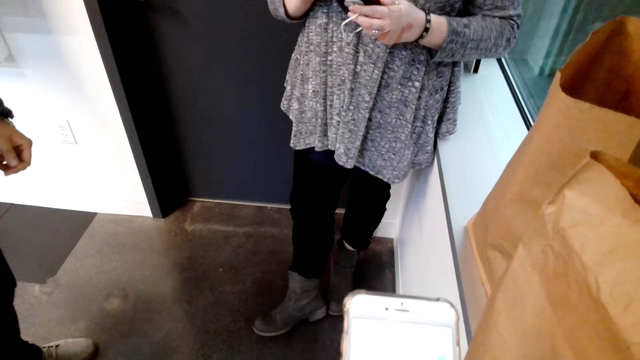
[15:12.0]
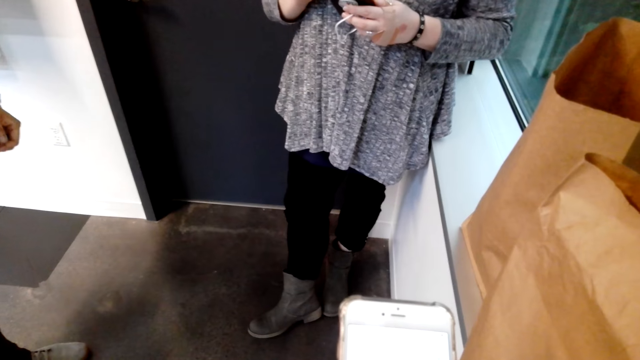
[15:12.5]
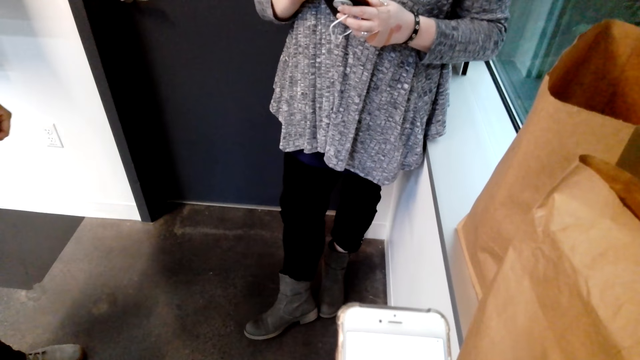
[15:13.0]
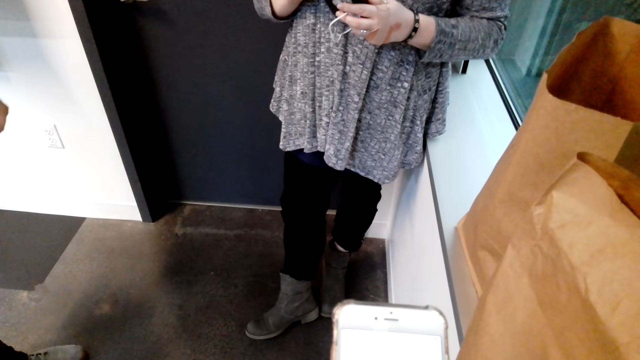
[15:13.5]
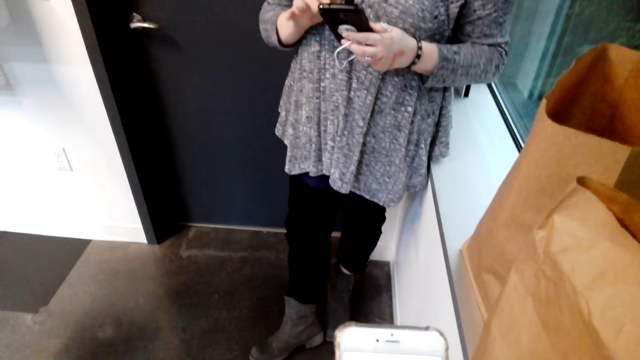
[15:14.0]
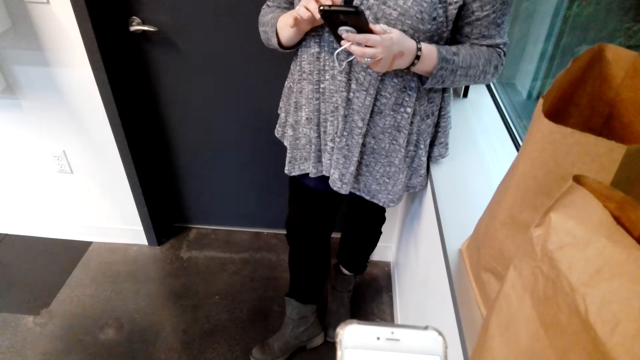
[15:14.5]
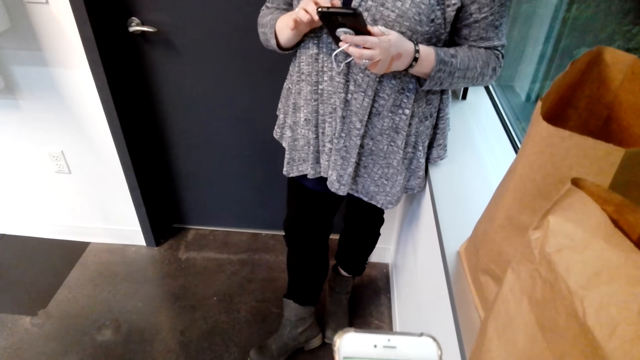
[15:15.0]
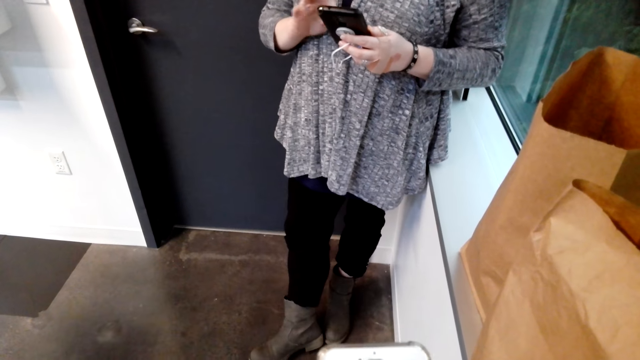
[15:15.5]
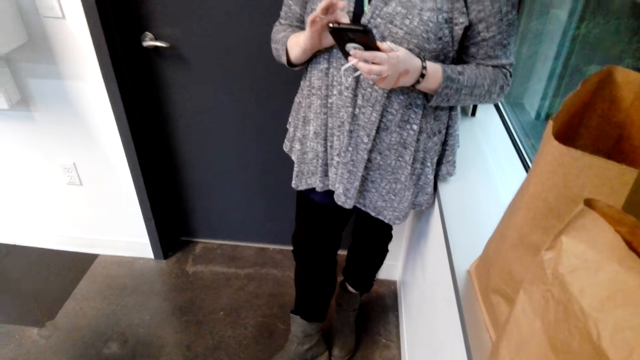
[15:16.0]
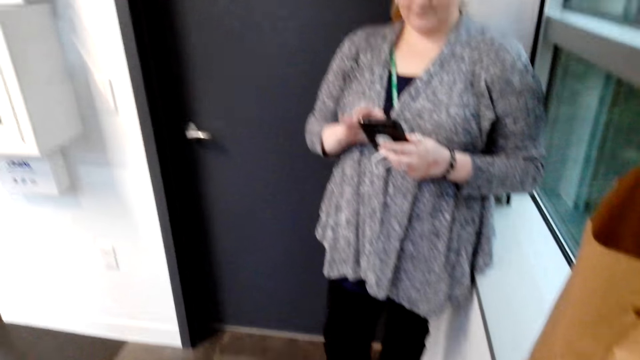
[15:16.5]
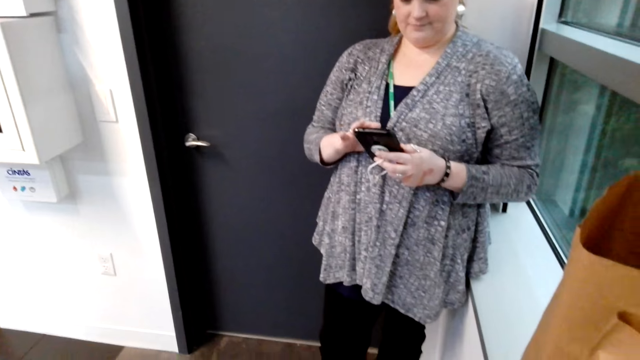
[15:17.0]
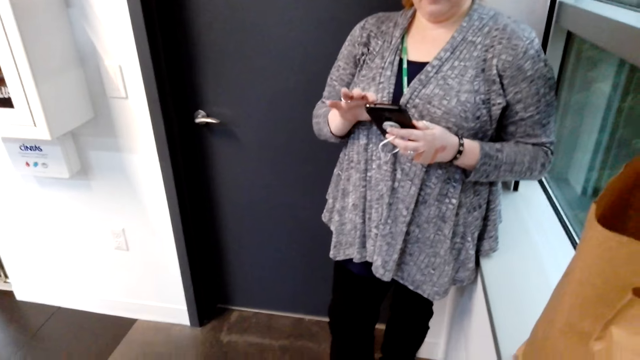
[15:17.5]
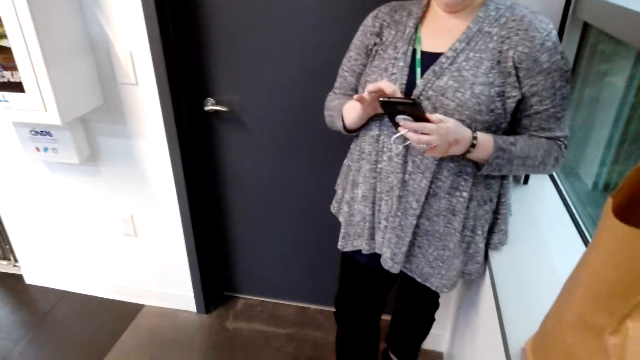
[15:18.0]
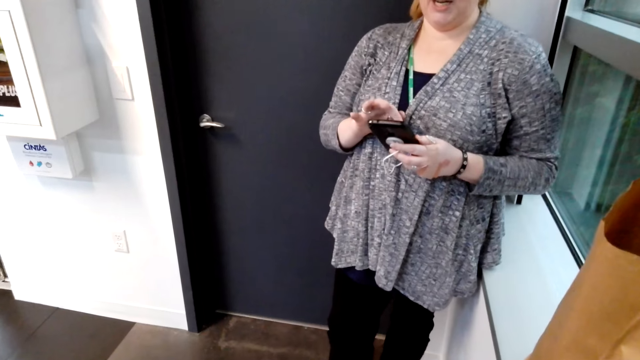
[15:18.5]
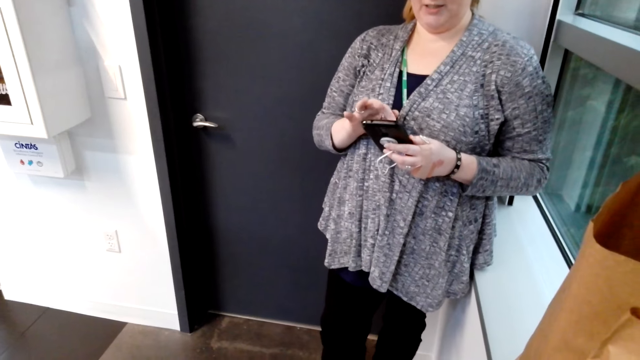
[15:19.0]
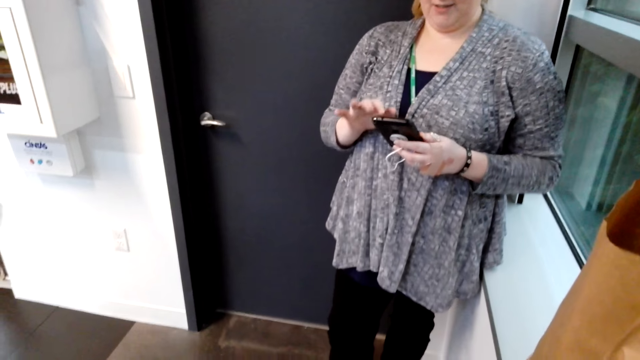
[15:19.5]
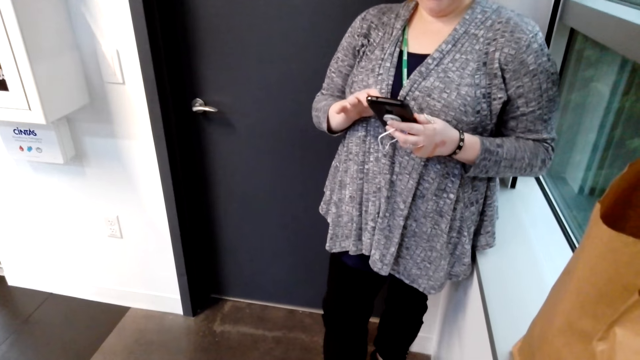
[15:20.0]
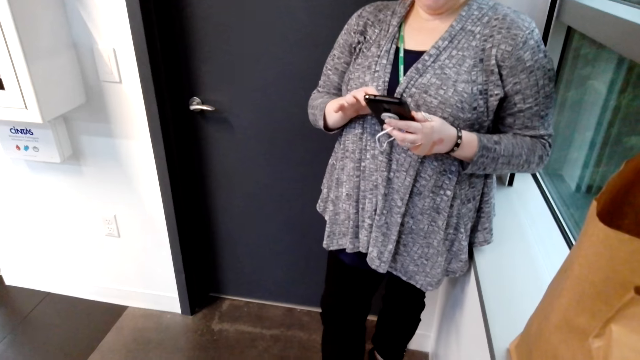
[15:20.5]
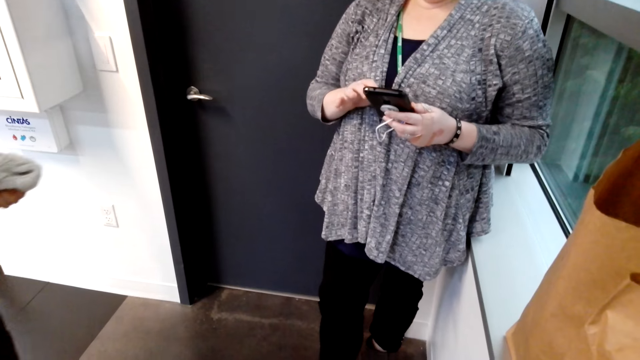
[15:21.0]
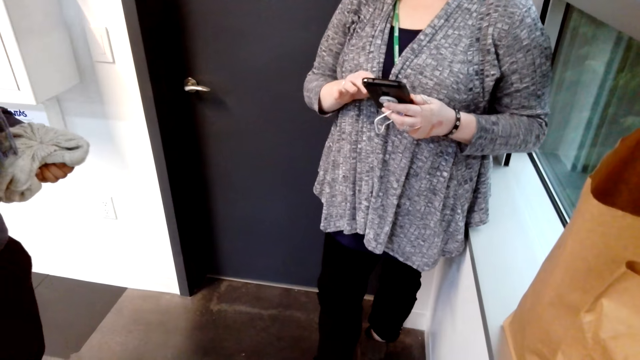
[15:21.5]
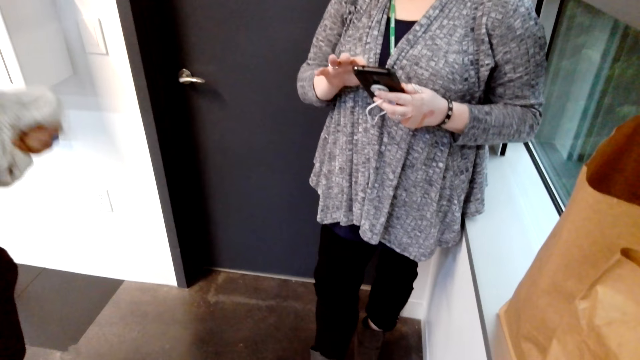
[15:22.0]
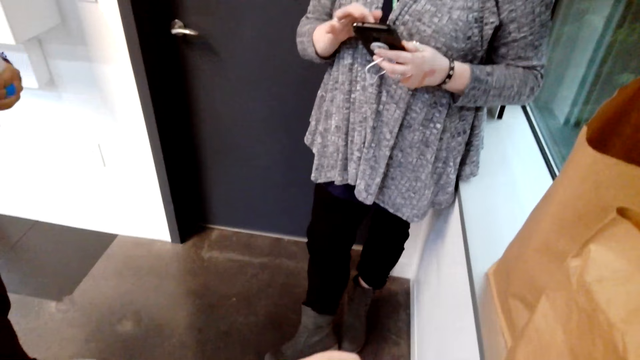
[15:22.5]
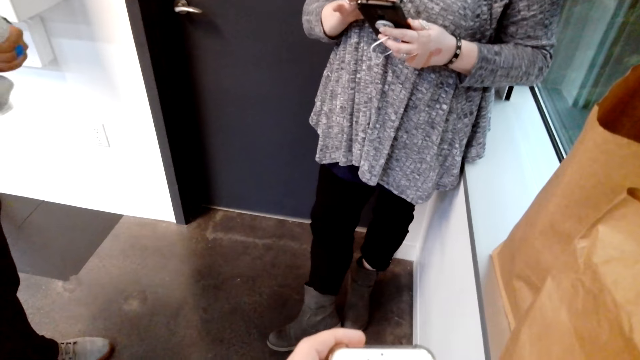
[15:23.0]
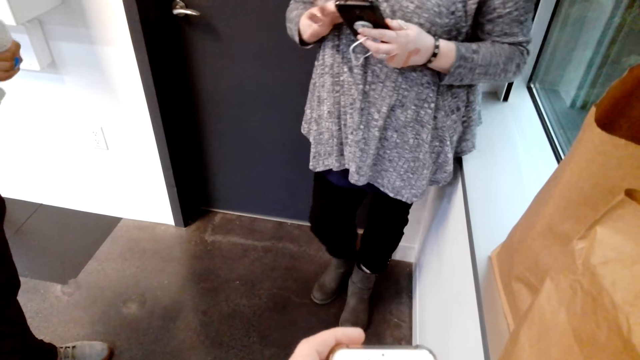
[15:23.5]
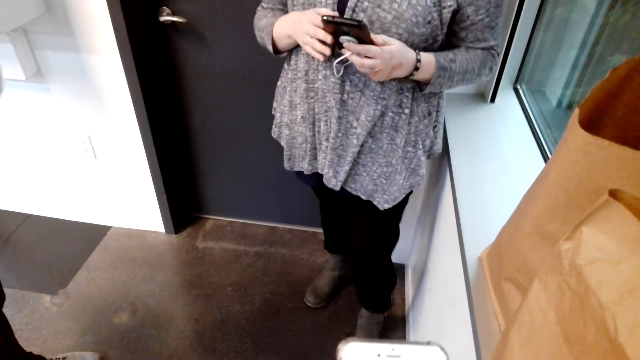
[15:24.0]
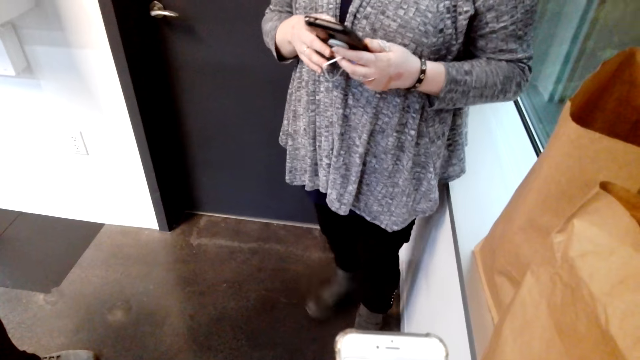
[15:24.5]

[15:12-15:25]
A woman operates the phone. The camera wearer interacts with the woman.

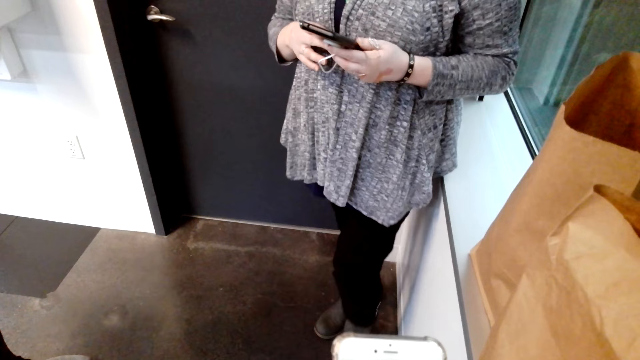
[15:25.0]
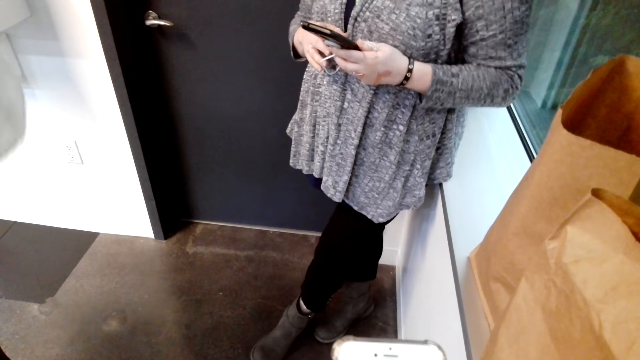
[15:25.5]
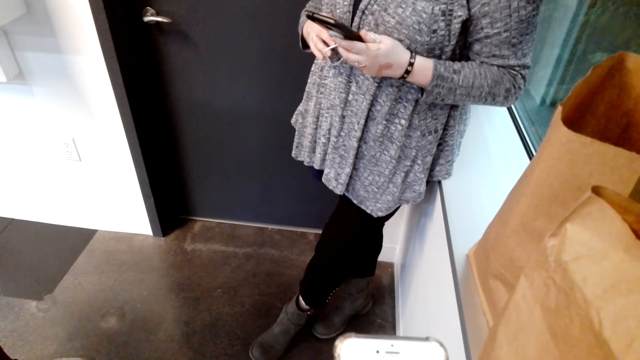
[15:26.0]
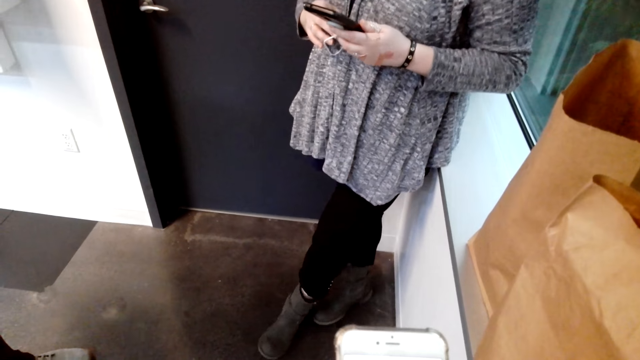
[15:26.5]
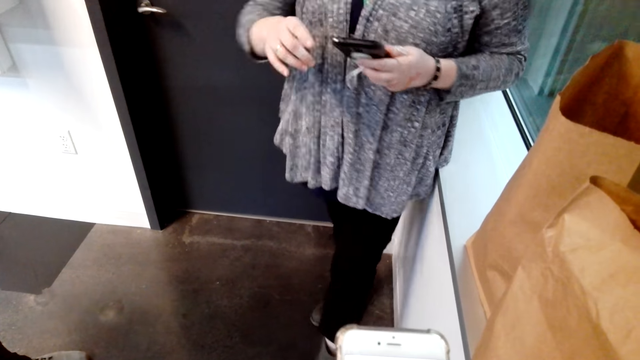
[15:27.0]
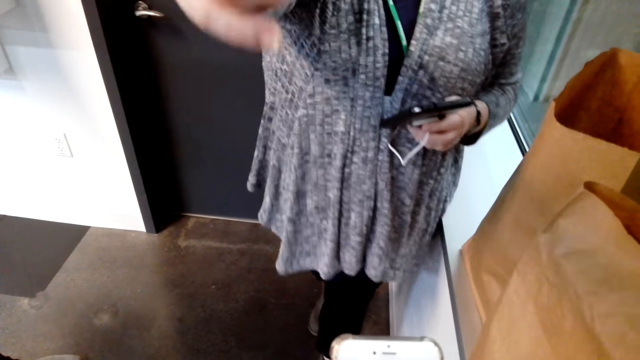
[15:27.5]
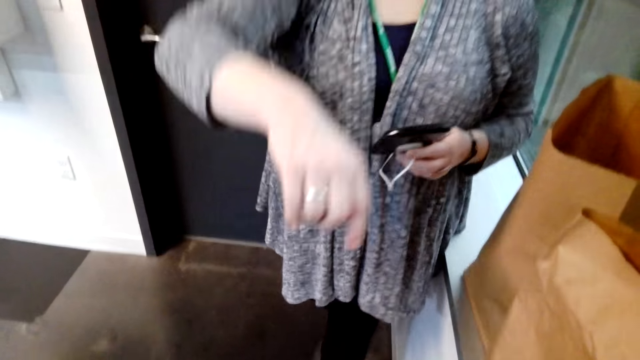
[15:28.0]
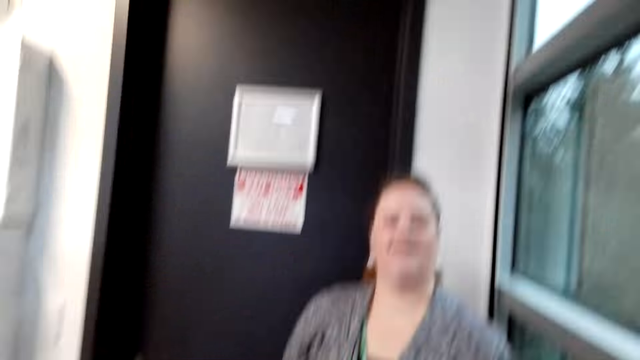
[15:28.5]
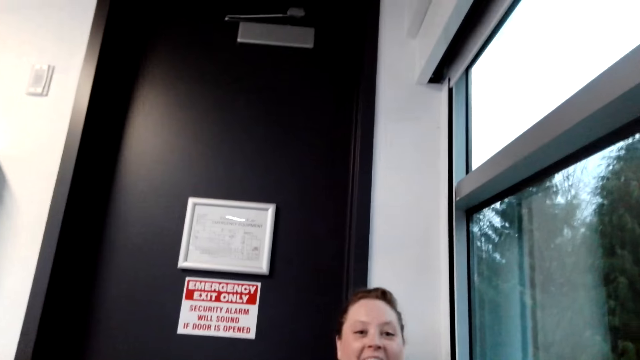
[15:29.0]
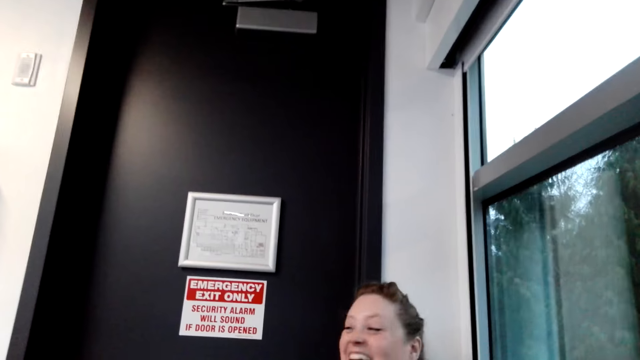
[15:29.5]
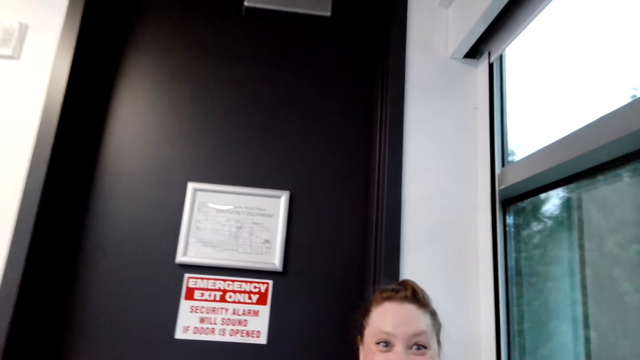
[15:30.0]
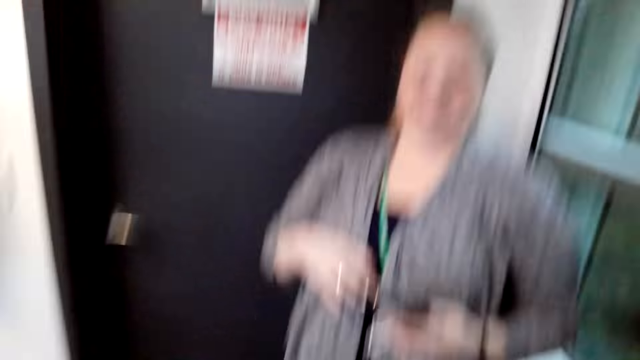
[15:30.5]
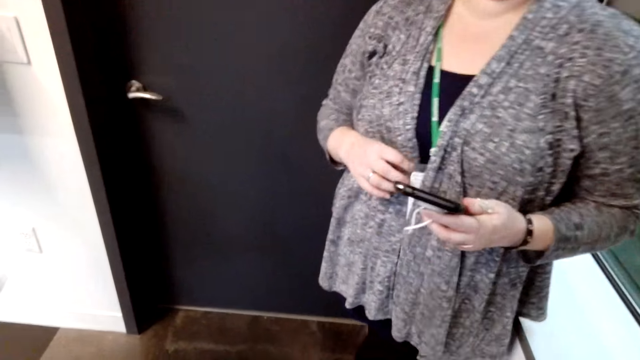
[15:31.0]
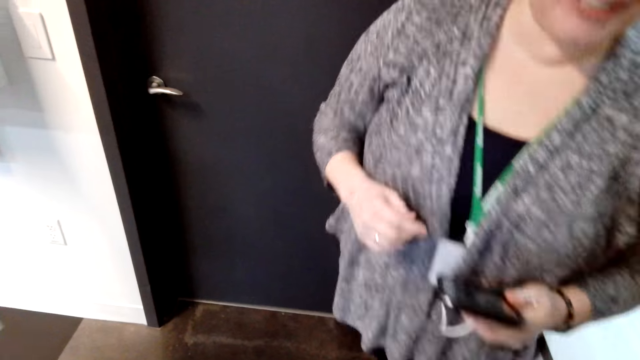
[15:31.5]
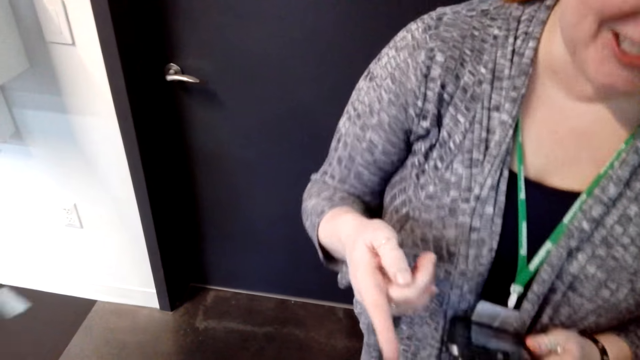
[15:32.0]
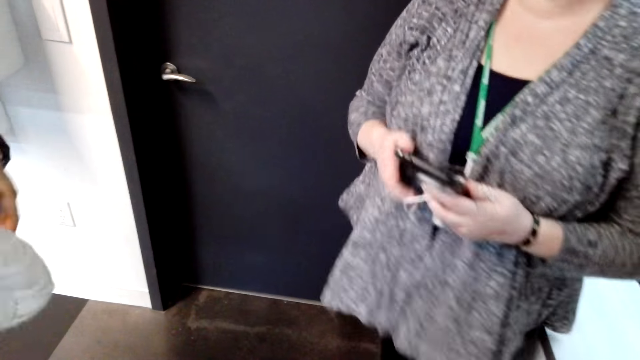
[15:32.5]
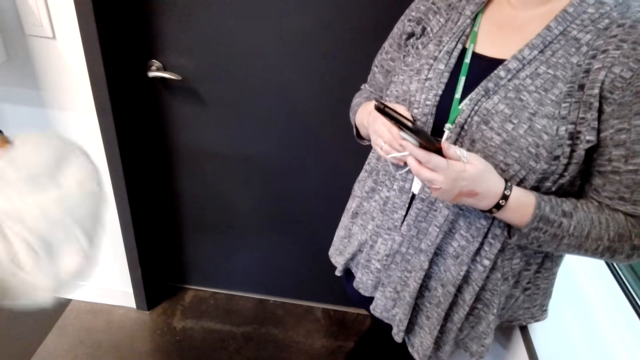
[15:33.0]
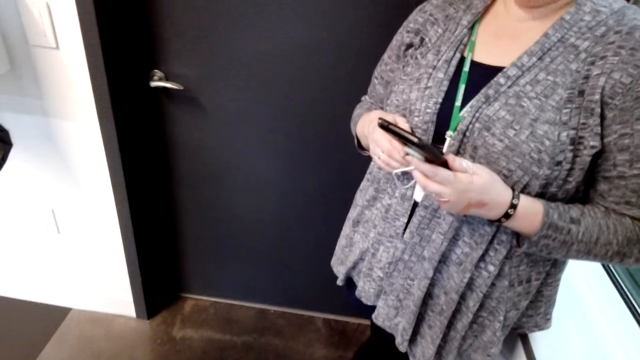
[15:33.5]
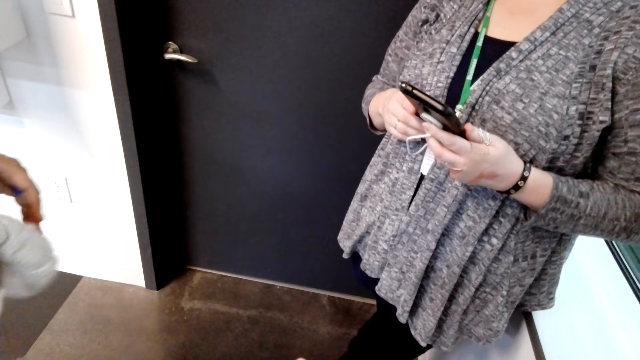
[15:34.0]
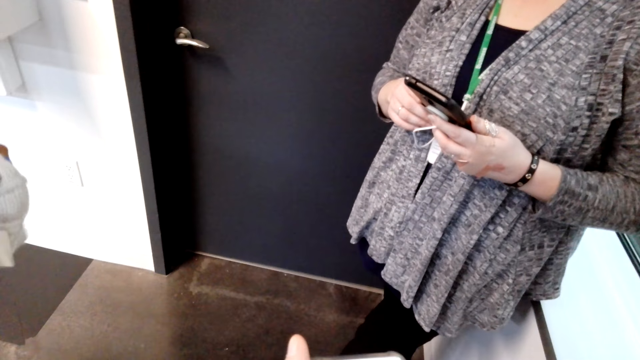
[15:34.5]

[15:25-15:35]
A woman points at the camera wearer. The camera wearer stares at the woman. They interact with the woman. The woman points at the camera wearer.
